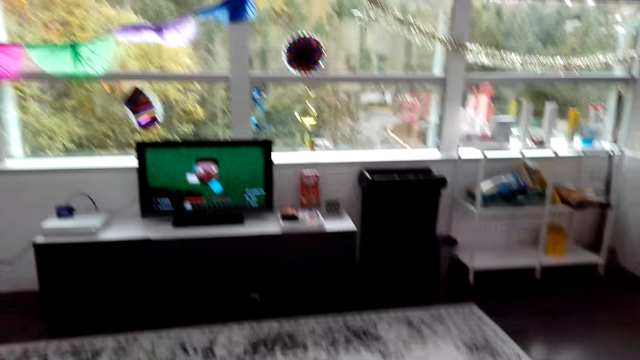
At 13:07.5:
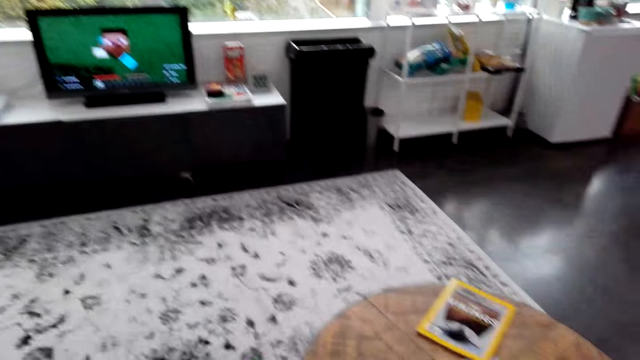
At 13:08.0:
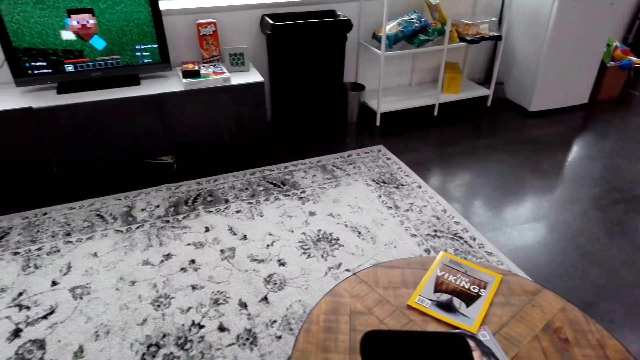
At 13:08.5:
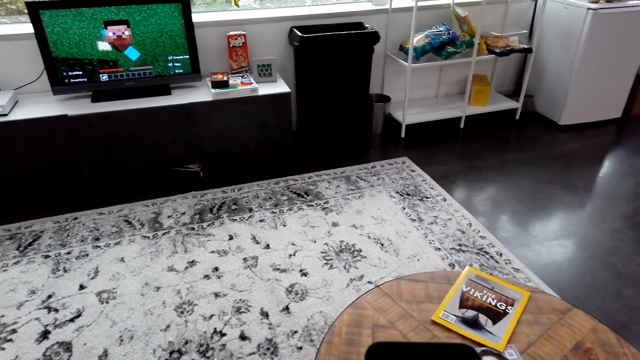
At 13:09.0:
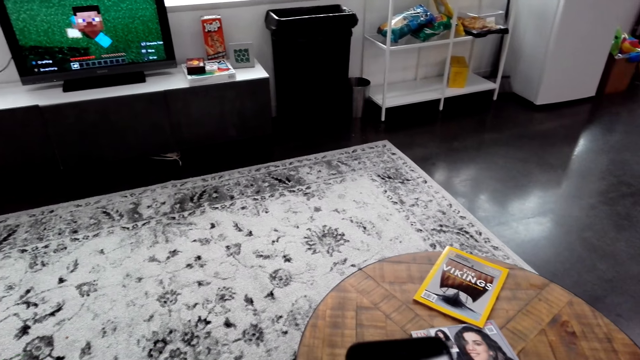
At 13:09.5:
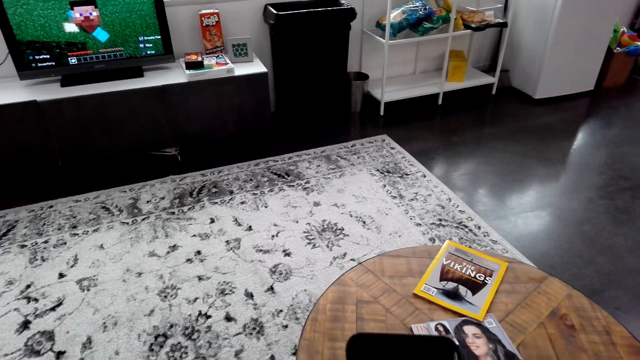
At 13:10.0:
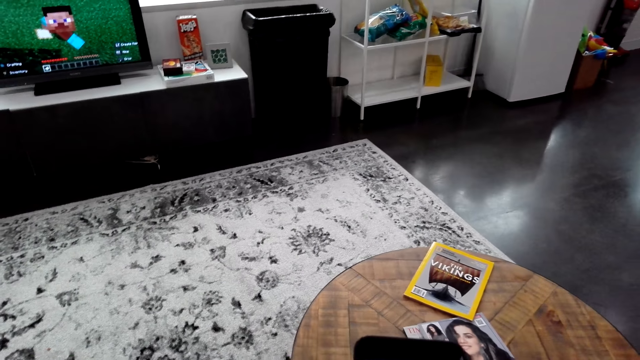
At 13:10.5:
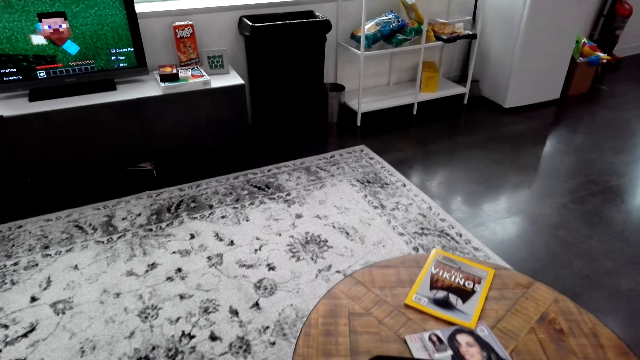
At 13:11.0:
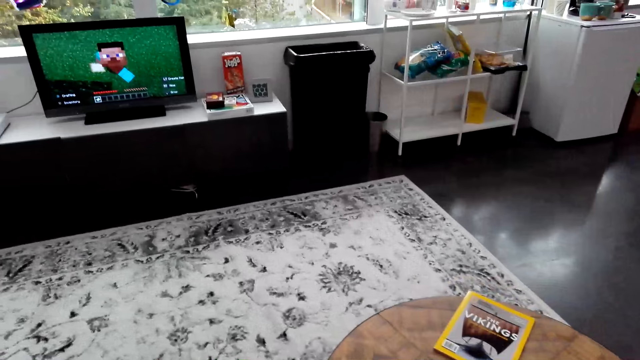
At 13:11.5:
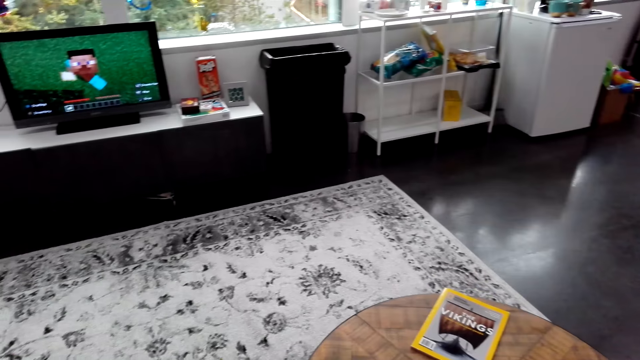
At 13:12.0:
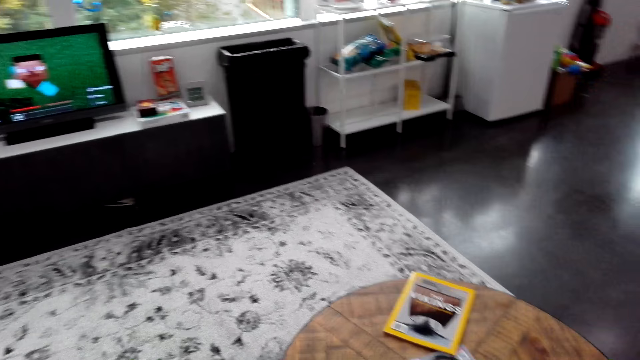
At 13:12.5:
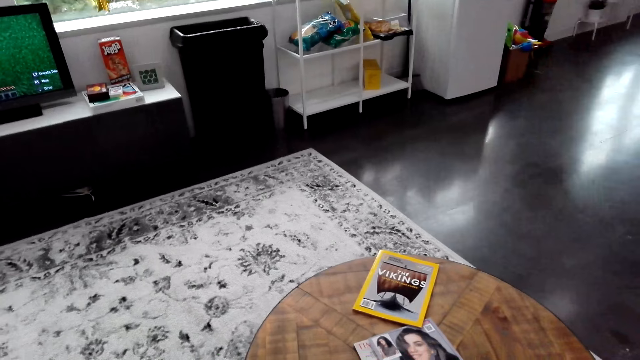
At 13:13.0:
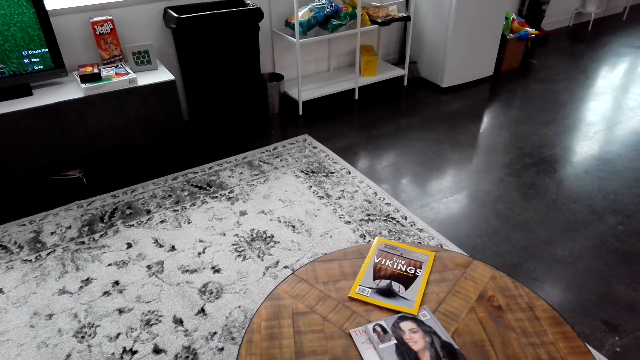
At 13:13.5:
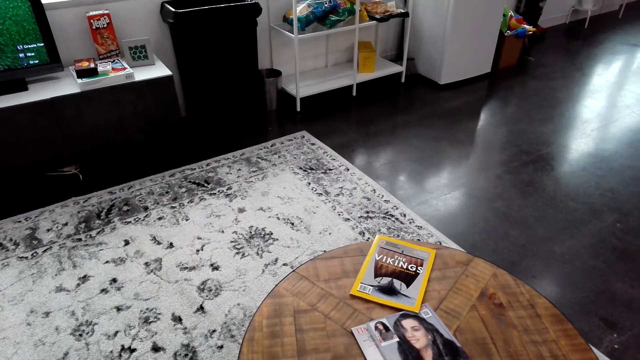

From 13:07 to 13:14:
The camera wearer holds a phone.

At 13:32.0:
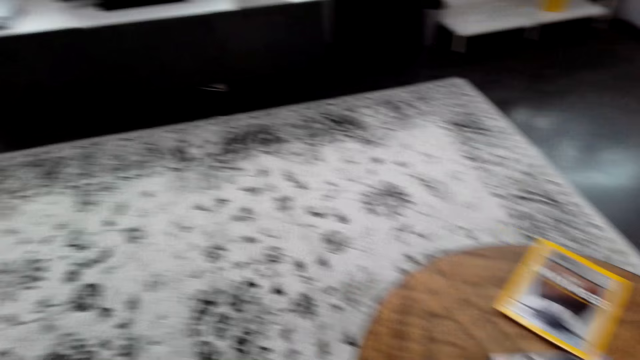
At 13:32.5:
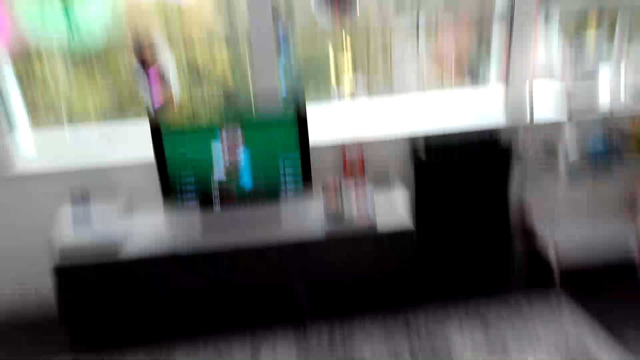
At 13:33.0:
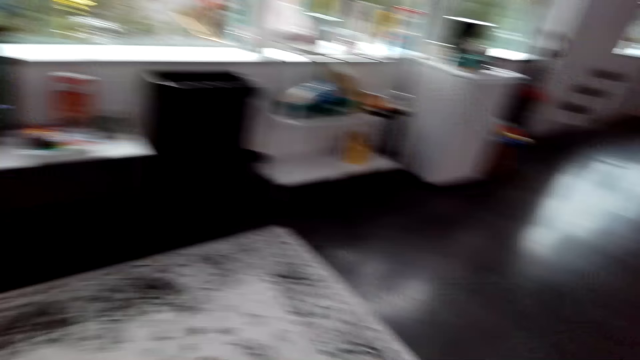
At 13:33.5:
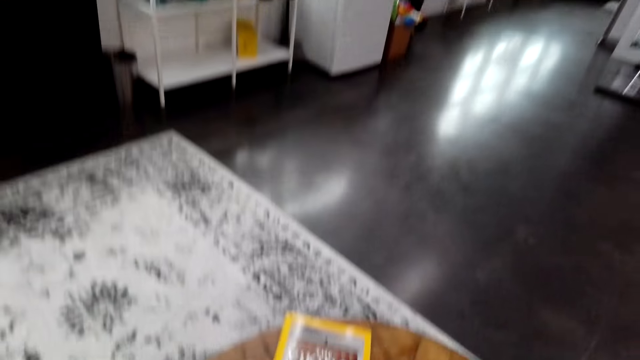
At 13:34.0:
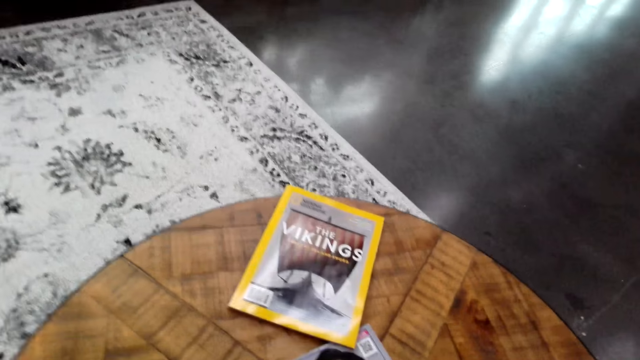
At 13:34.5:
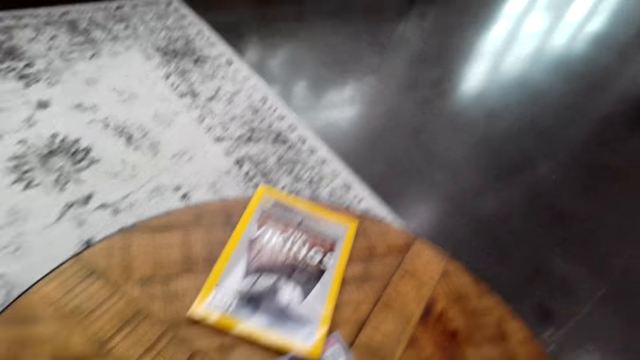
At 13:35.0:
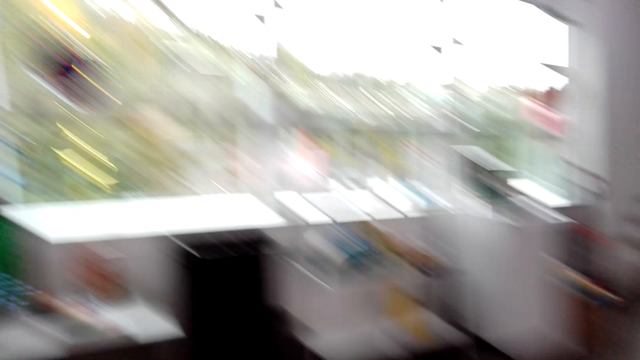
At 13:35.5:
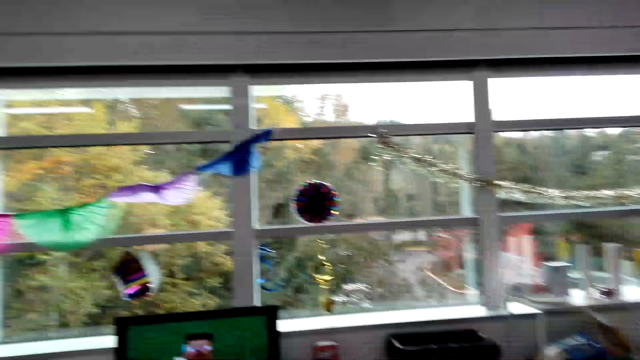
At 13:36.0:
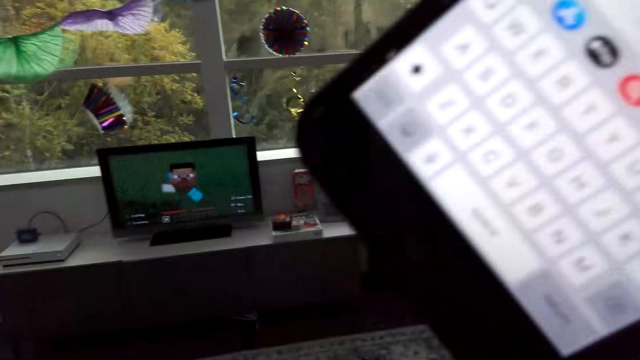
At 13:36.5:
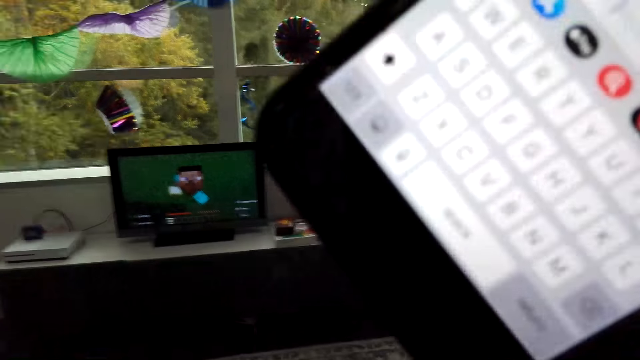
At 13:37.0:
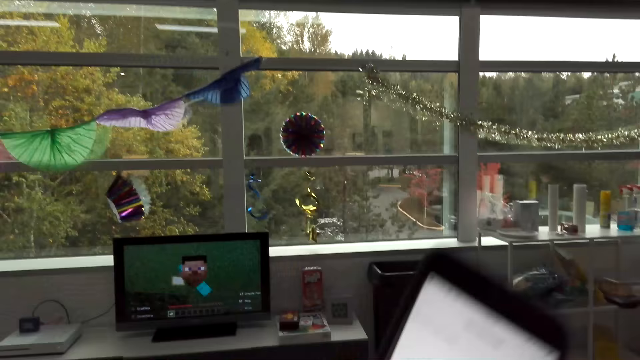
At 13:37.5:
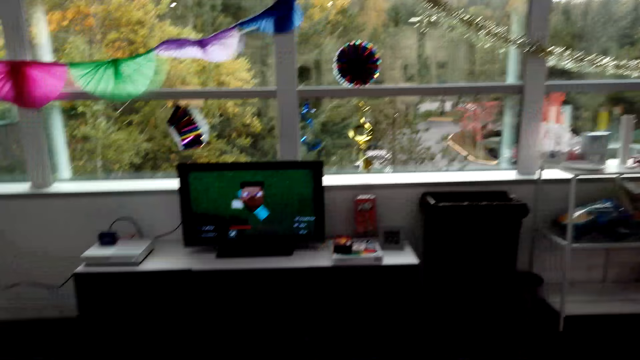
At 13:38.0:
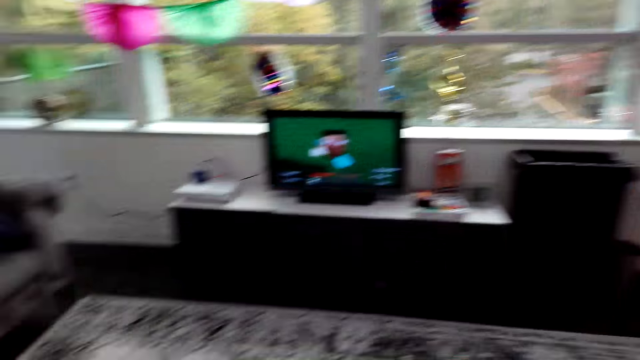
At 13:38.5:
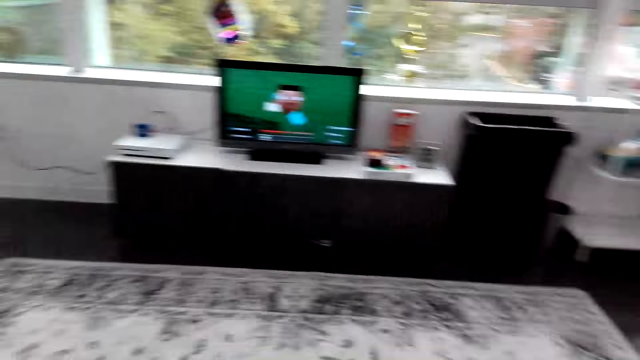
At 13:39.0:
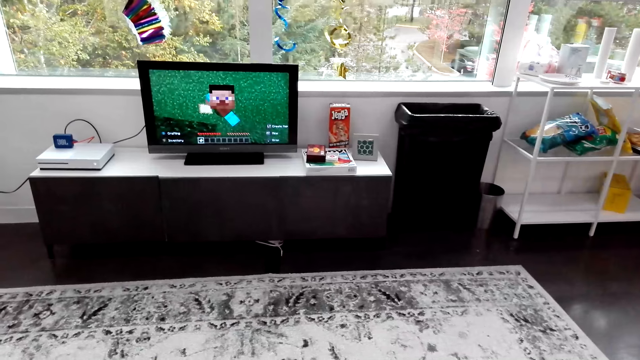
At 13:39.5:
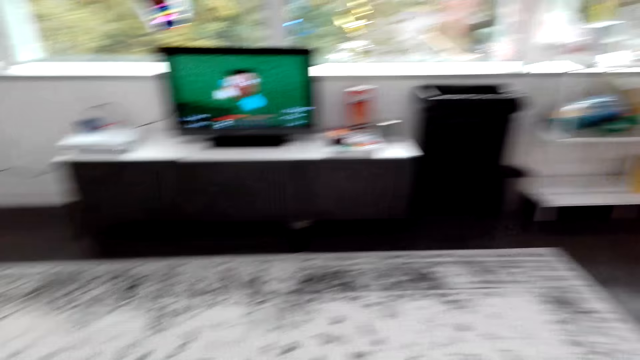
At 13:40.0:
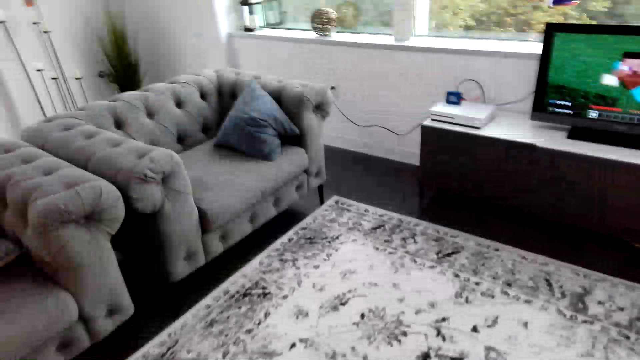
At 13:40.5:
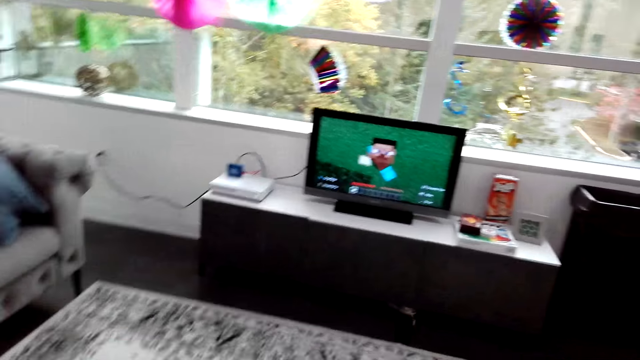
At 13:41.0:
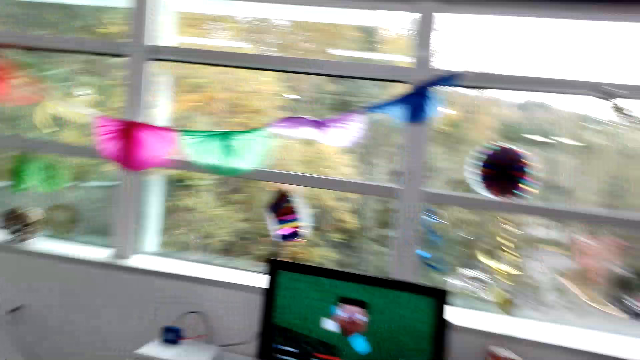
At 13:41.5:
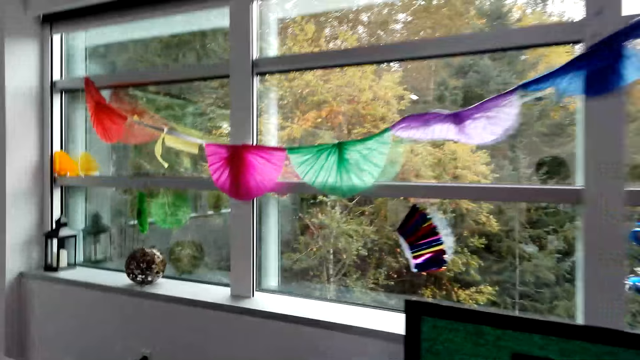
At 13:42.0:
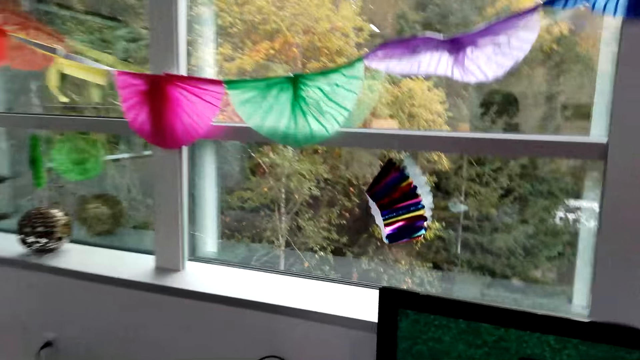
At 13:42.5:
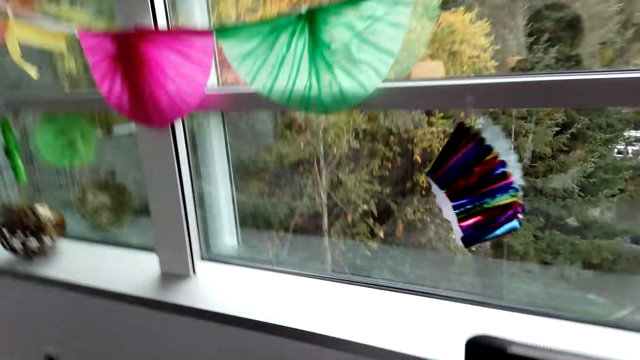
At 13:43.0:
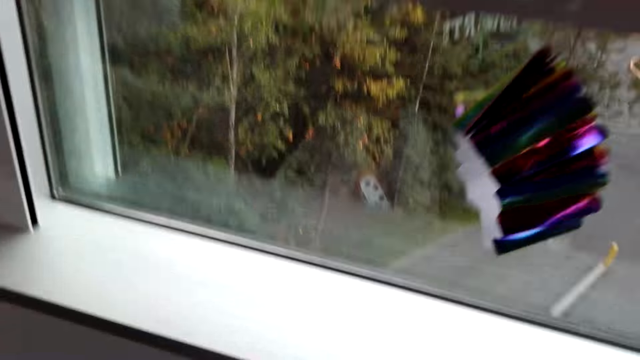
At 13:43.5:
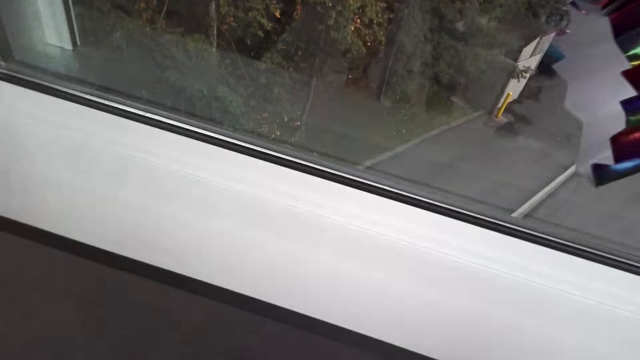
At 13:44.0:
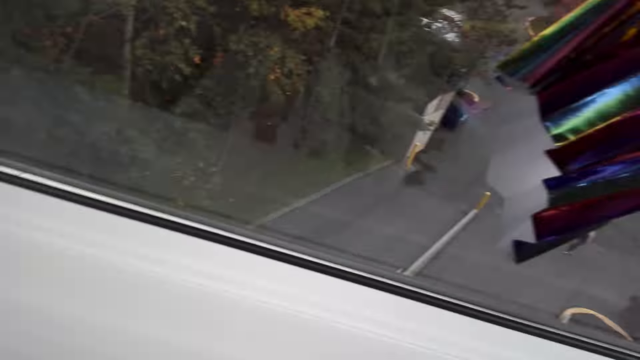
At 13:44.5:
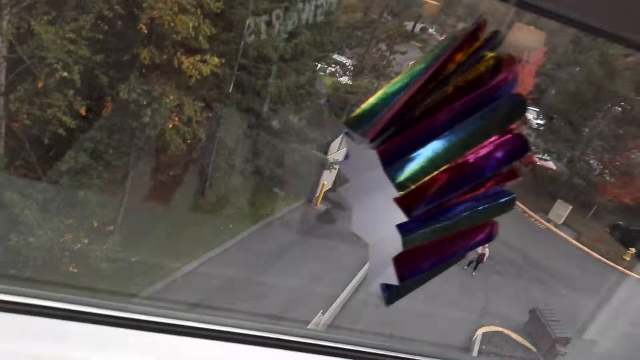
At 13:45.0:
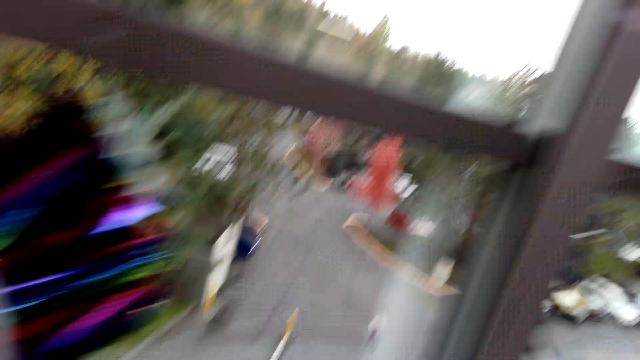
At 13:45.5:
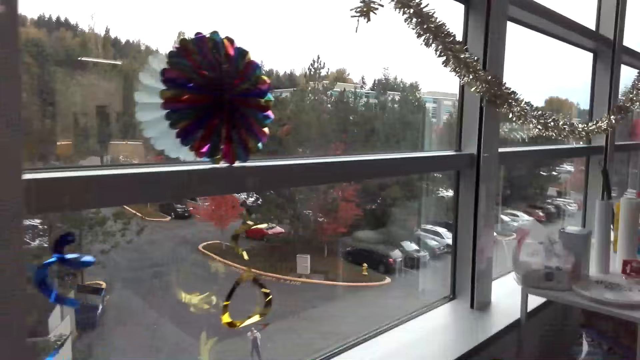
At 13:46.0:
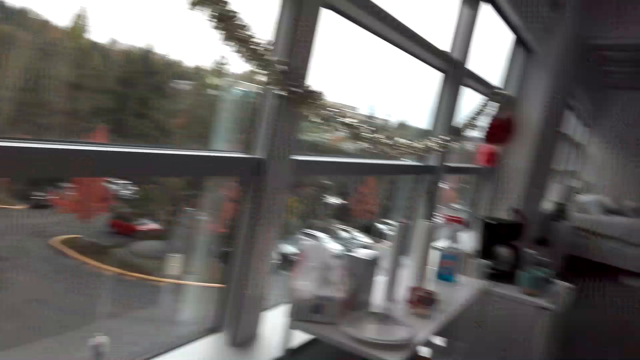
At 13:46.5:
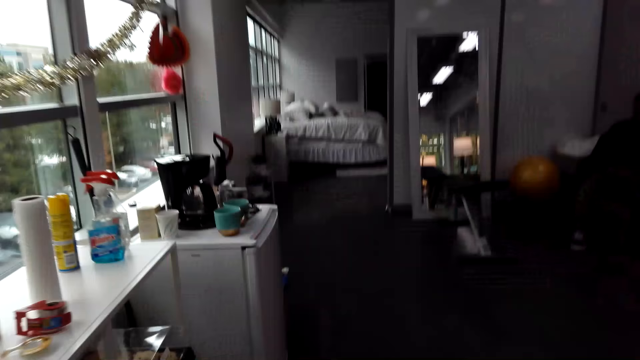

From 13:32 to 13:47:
The camera wearer looks around. They lift a phone. They hold the phone. They look around. They walk around. They look outside through the window.
